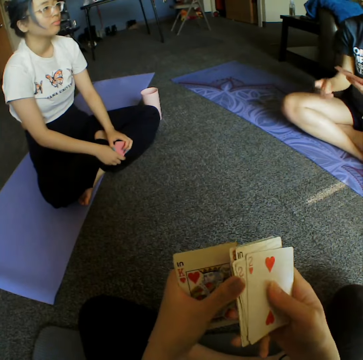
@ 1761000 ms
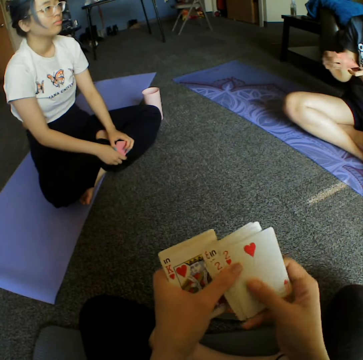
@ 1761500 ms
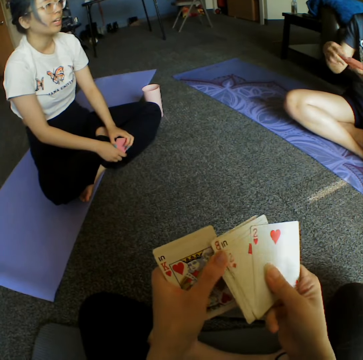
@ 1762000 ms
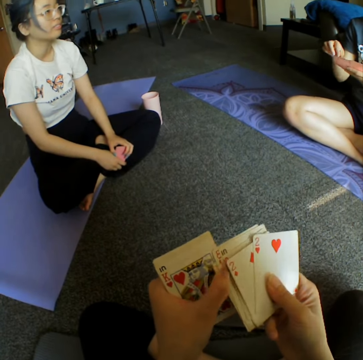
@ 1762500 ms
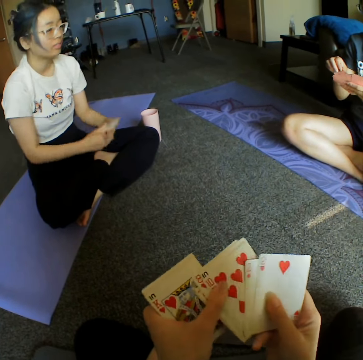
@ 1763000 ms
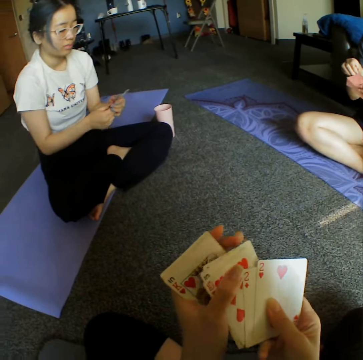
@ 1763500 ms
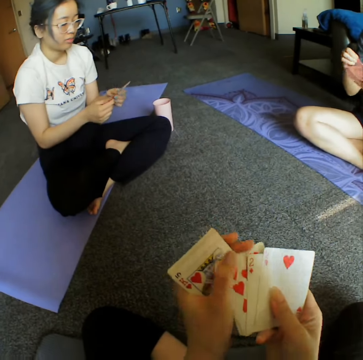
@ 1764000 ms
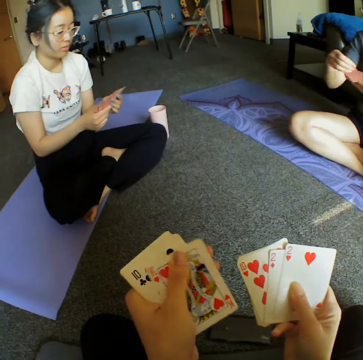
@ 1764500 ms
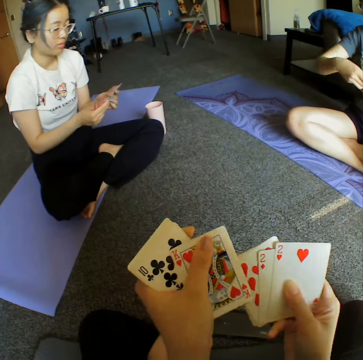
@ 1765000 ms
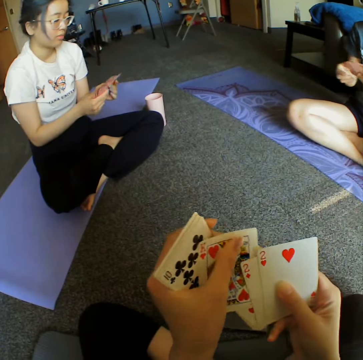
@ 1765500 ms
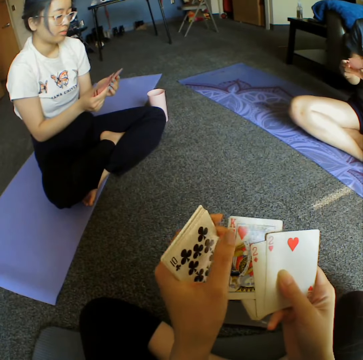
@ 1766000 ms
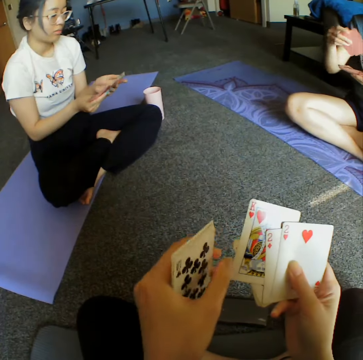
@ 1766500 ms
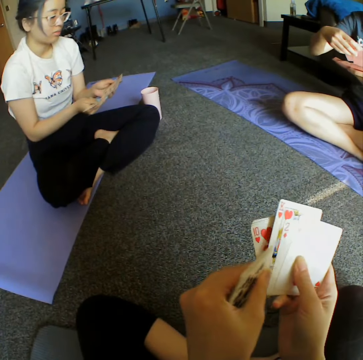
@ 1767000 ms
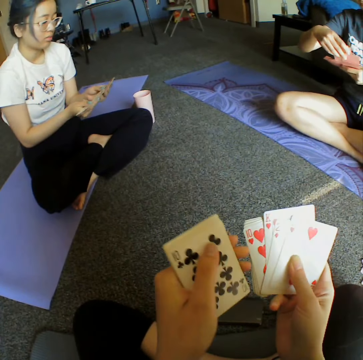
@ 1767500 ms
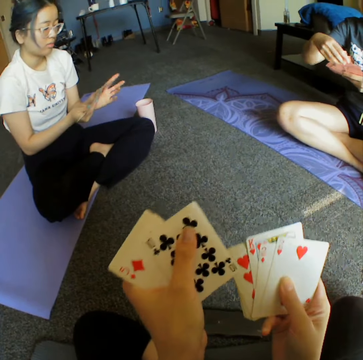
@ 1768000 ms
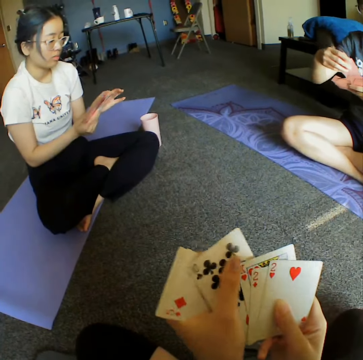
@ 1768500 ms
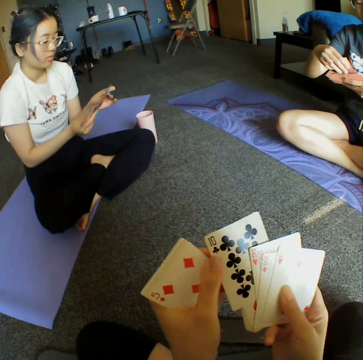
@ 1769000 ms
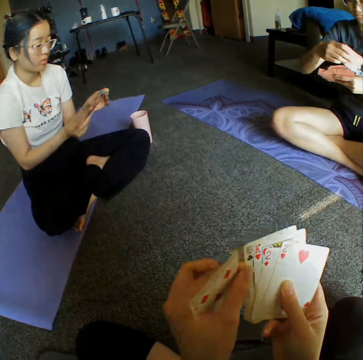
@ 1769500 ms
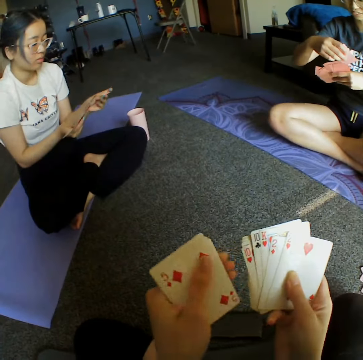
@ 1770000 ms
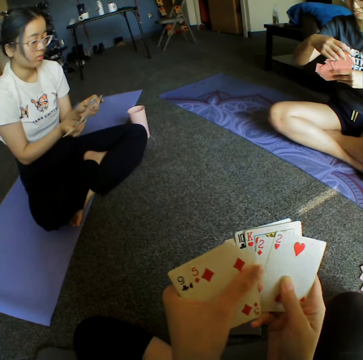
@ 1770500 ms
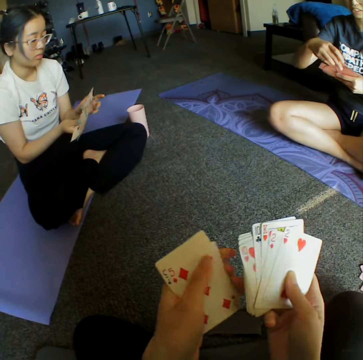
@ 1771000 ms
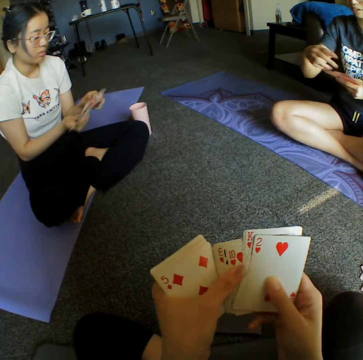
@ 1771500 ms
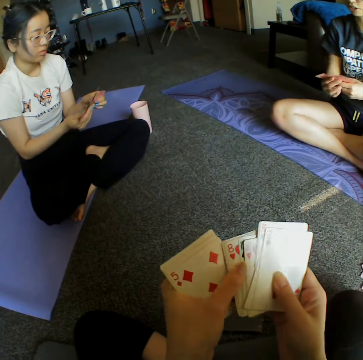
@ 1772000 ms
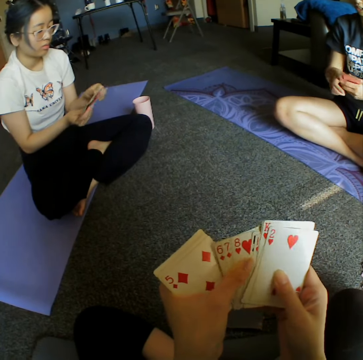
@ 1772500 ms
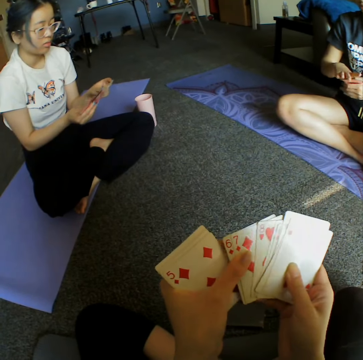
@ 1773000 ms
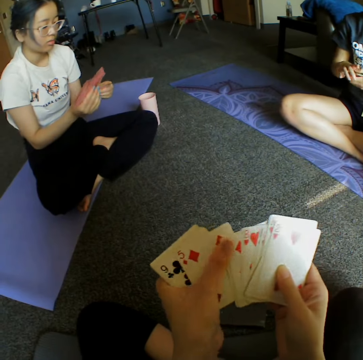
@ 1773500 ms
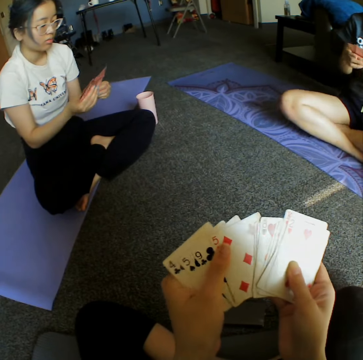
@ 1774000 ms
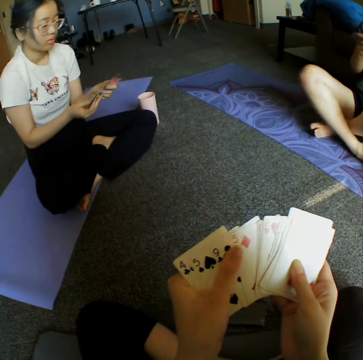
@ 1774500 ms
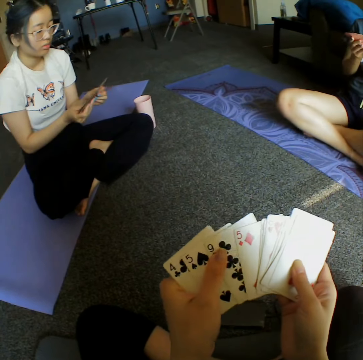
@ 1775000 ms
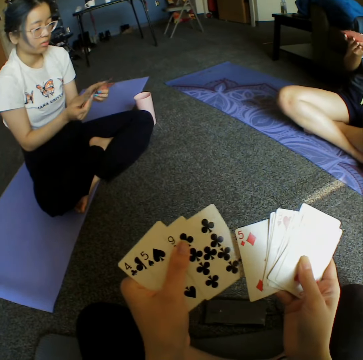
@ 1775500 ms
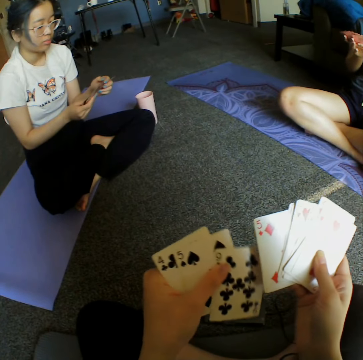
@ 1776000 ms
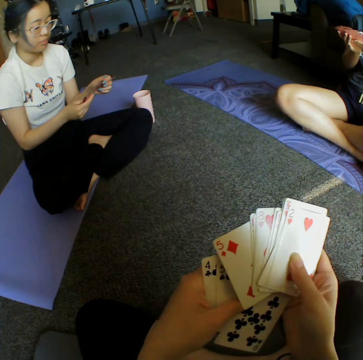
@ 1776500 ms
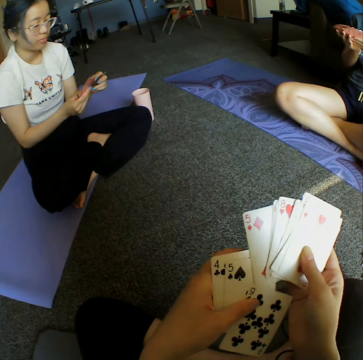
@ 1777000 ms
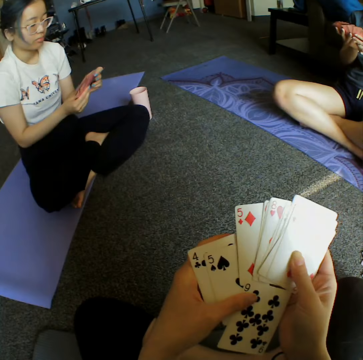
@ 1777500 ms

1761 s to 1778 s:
A woman picks up a card from the floor. The camera wearer shuffles cards. The woman shuffles cards. Another woman shuffles cards. The camera wearer shuffles cards.

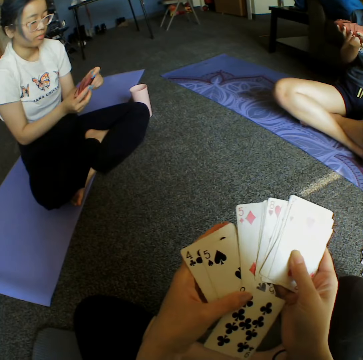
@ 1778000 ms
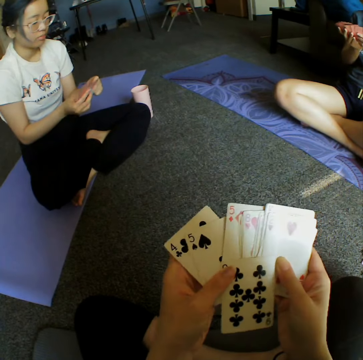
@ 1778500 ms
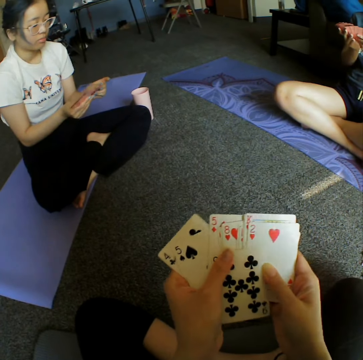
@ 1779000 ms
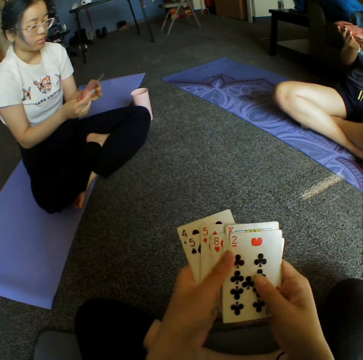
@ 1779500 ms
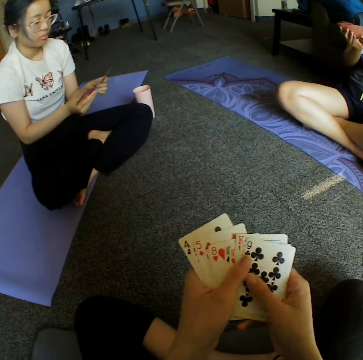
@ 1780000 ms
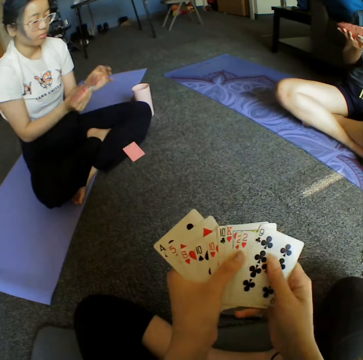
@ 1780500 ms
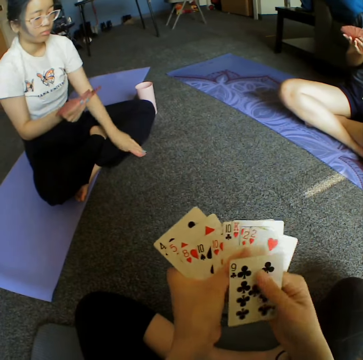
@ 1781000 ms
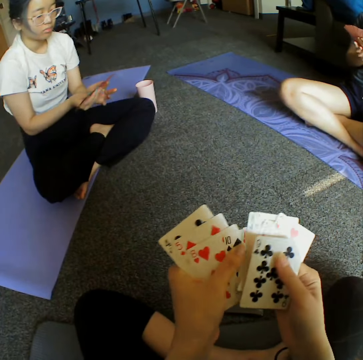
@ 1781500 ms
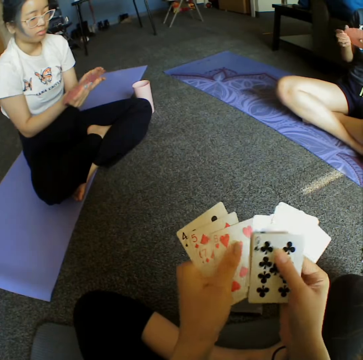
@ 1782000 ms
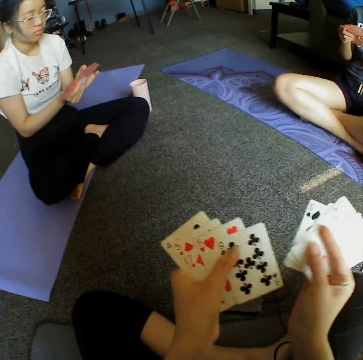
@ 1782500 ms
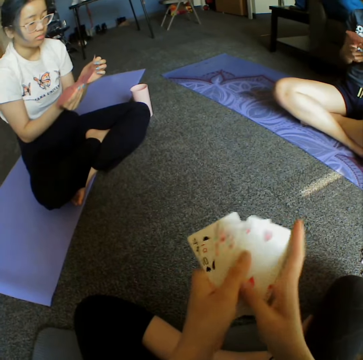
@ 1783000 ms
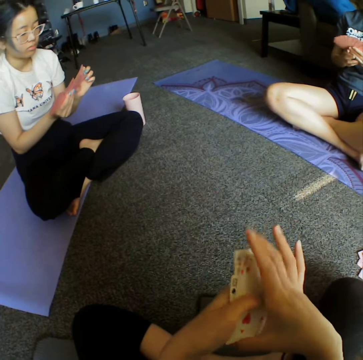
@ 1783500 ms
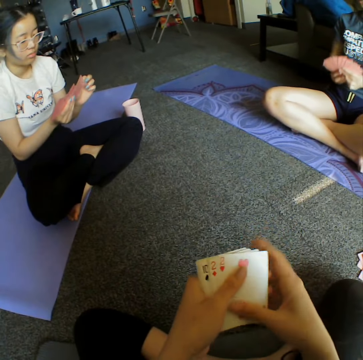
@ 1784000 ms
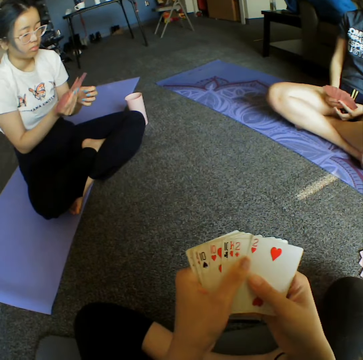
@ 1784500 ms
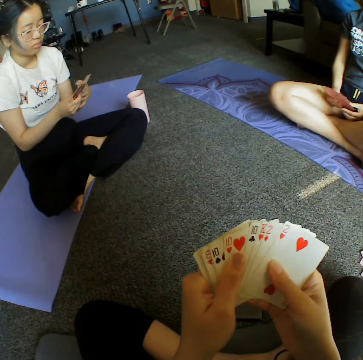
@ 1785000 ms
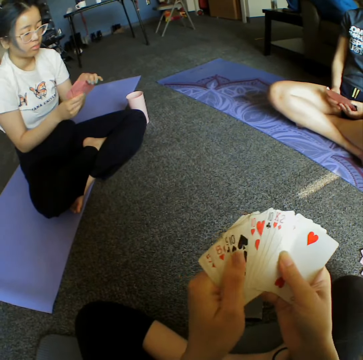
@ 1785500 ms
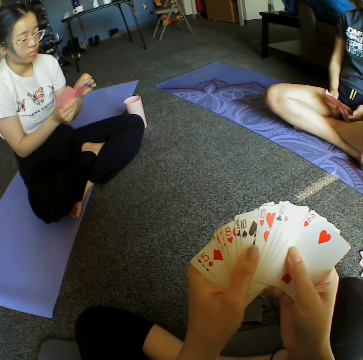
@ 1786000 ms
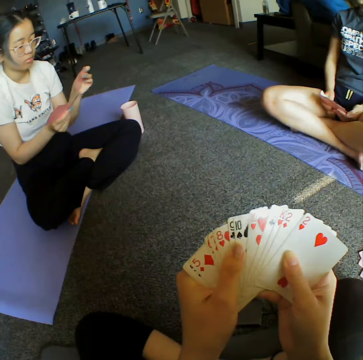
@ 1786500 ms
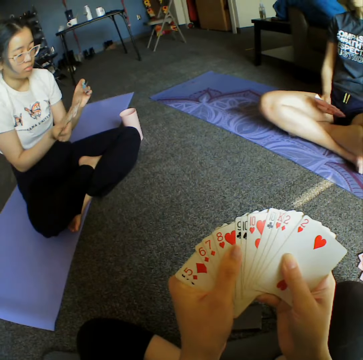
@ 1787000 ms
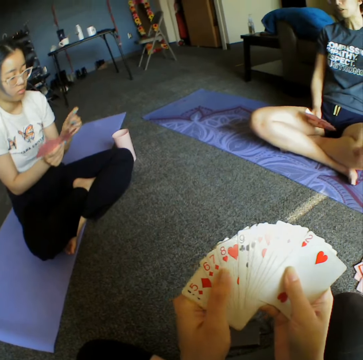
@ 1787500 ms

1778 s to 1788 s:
A woman drops a card on the floor. The woman picks the card from the floor. The camera wearer shuffles cards.

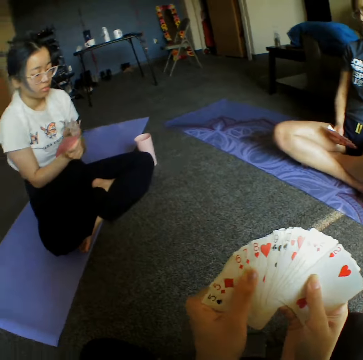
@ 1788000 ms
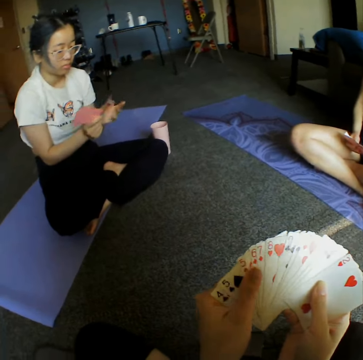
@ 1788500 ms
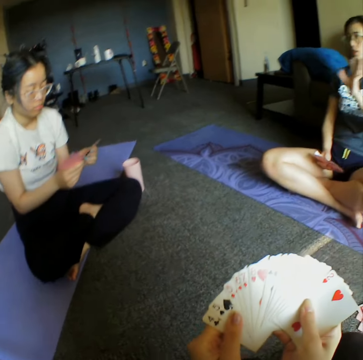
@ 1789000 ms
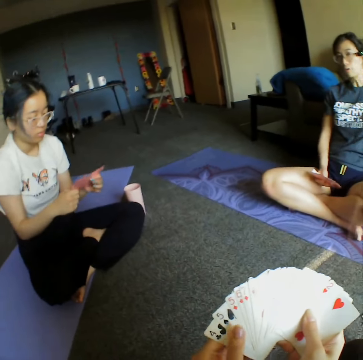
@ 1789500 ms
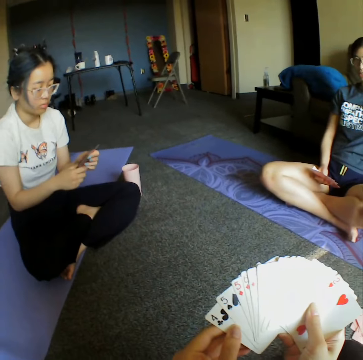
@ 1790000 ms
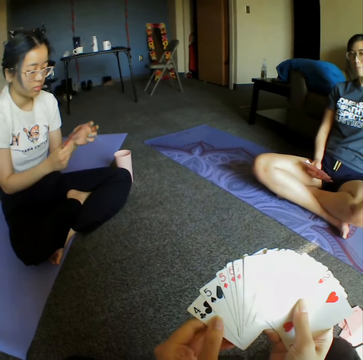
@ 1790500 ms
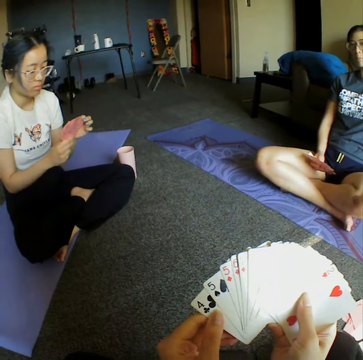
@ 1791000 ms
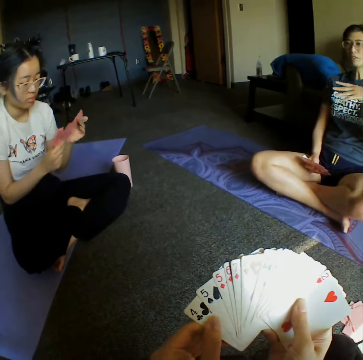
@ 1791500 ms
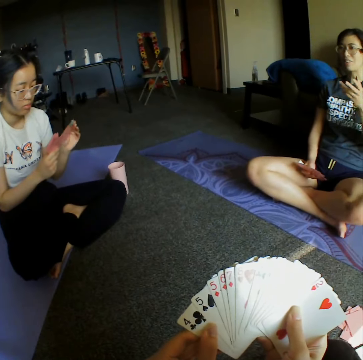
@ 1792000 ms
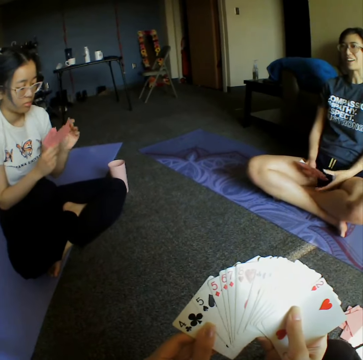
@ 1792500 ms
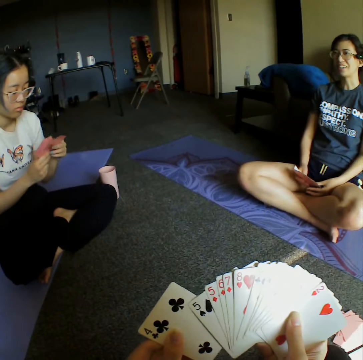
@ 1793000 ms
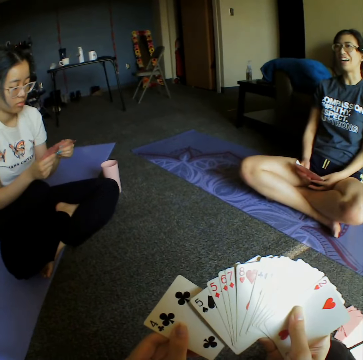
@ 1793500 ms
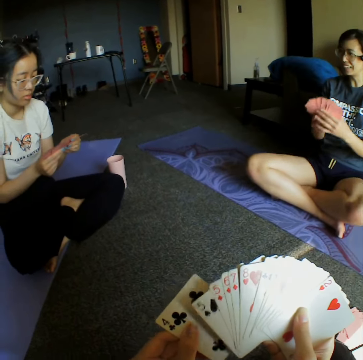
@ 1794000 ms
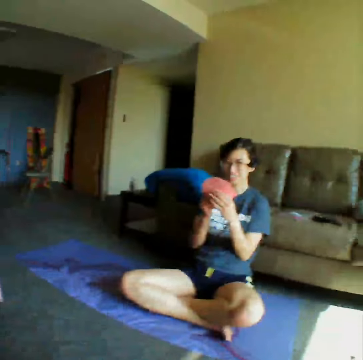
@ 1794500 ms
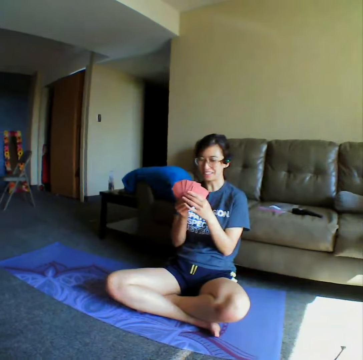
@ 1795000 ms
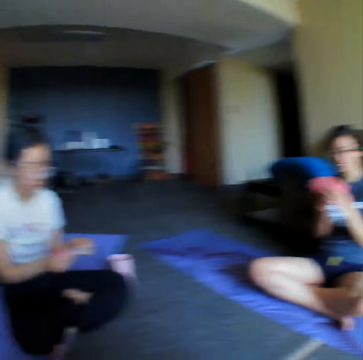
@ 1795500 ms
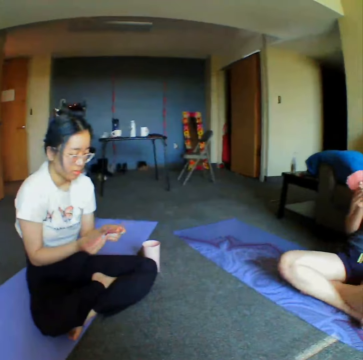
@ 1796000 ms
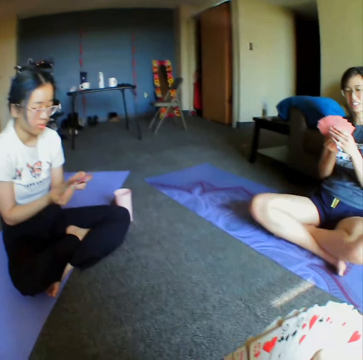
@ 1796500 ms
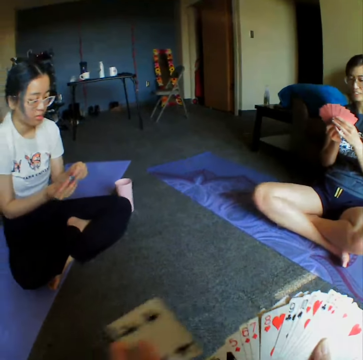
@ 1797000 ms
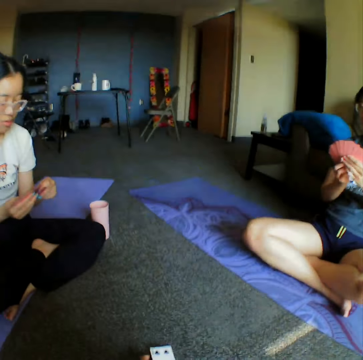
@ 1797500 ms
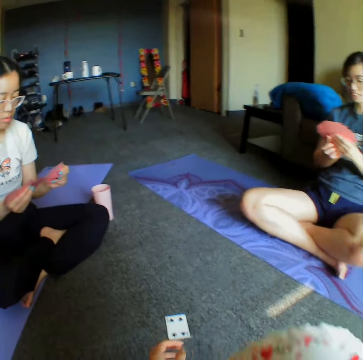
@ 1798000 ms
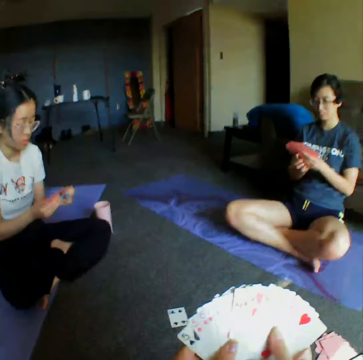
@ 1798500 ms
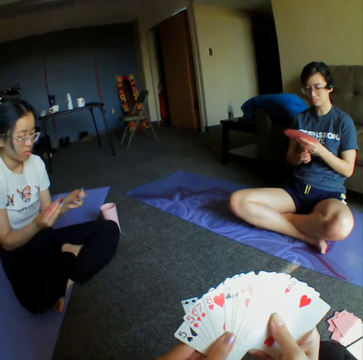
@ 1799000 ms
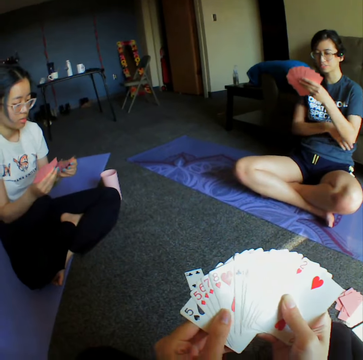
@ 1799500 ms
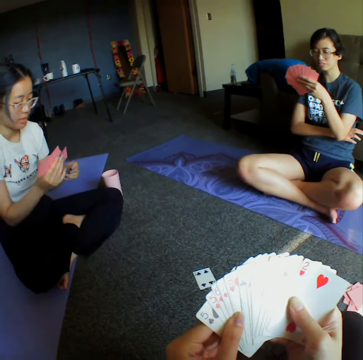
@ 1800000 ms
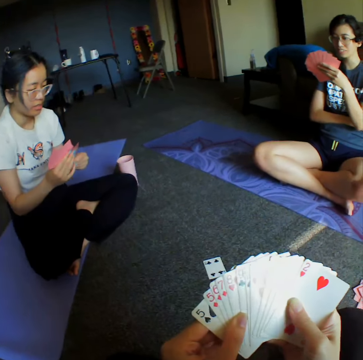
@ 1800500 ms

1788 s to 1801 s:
A woman converses with the camera wearer. The camera wearer looks around the room. They converse with the woman. They throw the card on the floor. They place a card on the floor.
